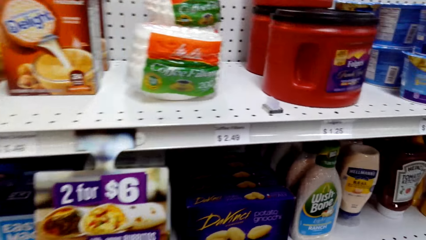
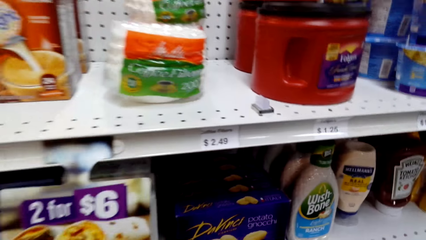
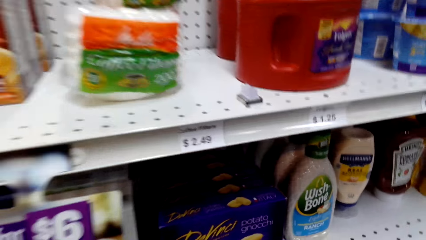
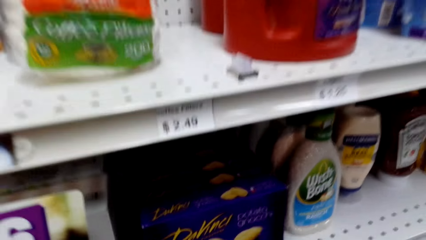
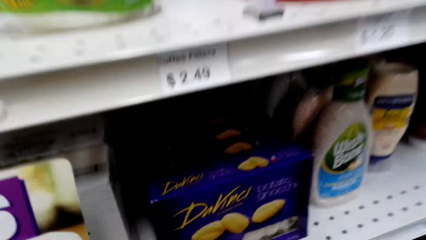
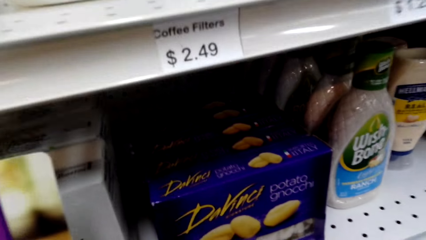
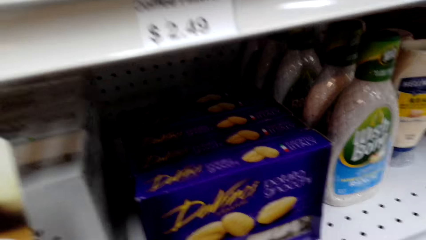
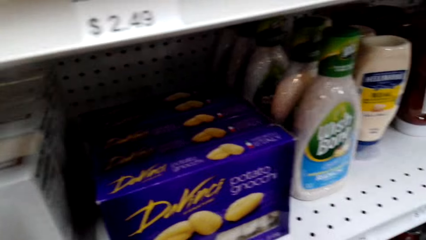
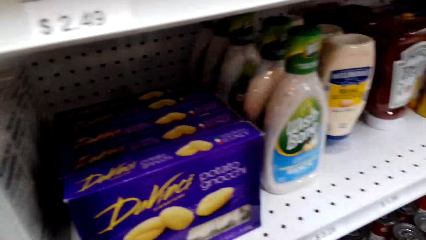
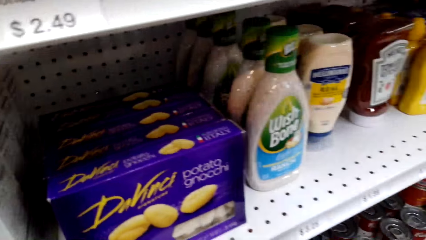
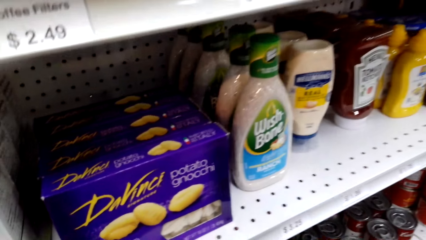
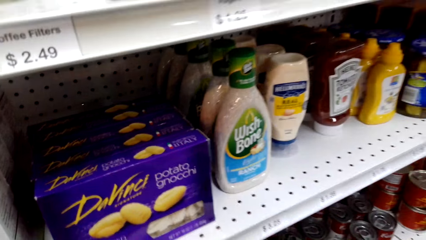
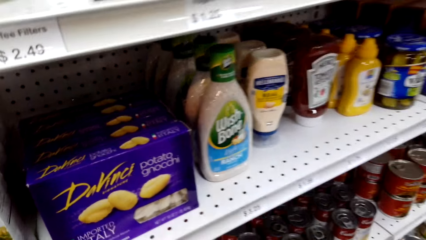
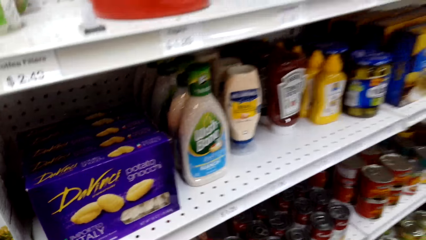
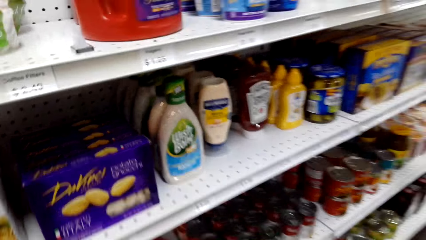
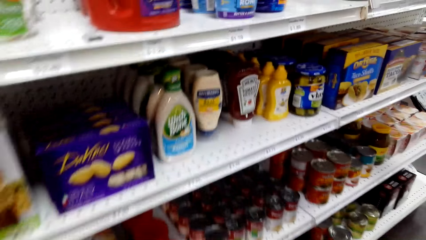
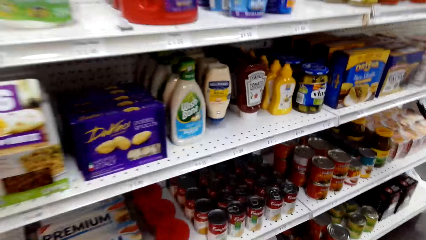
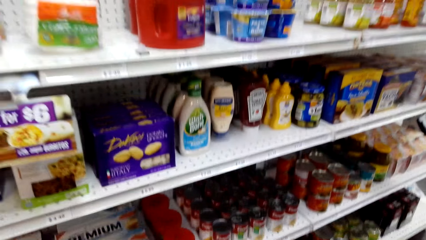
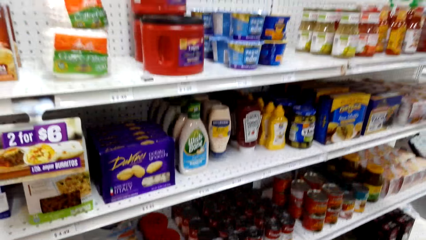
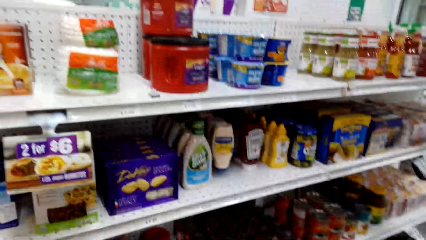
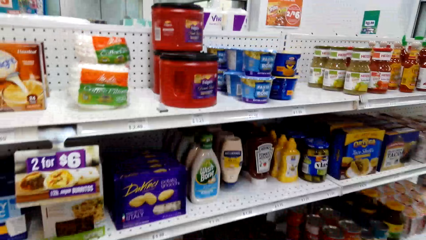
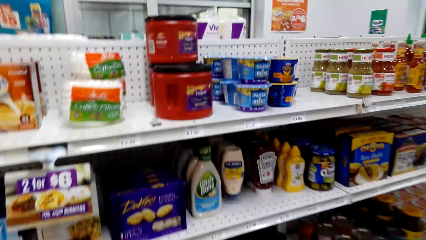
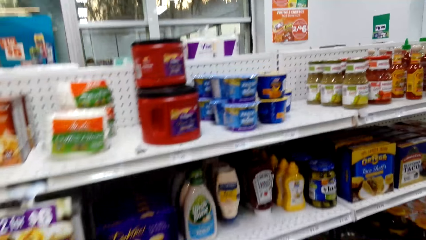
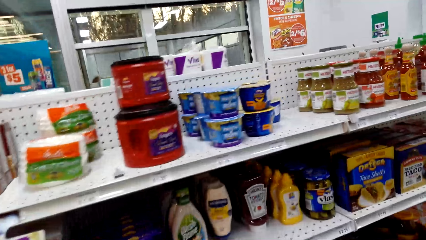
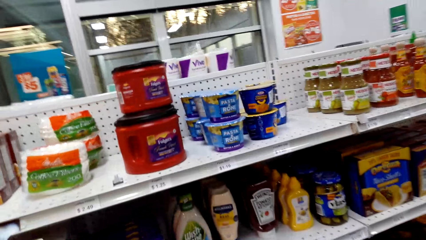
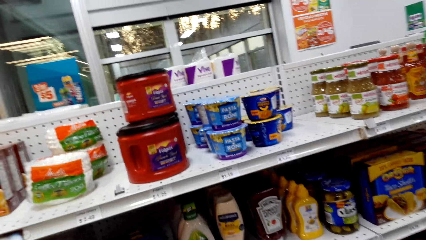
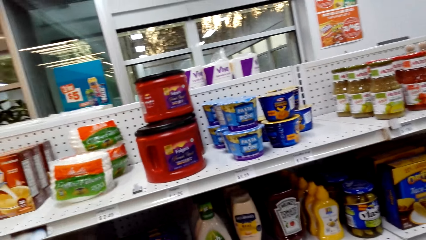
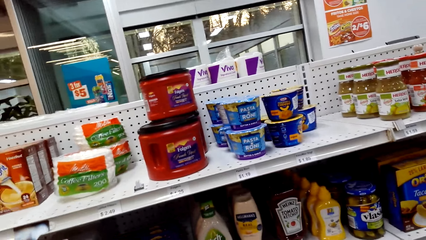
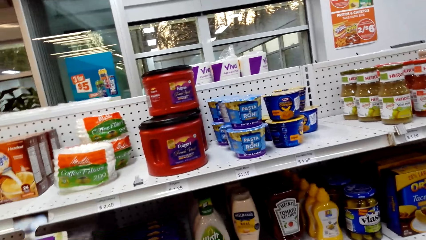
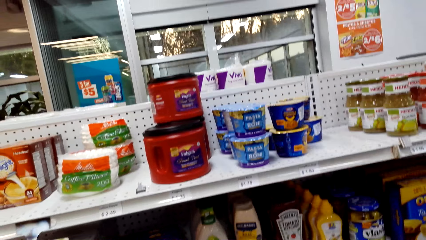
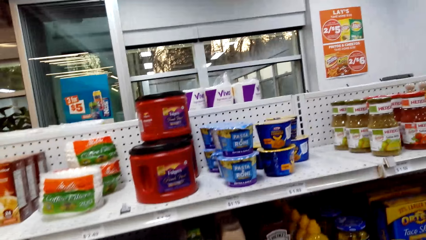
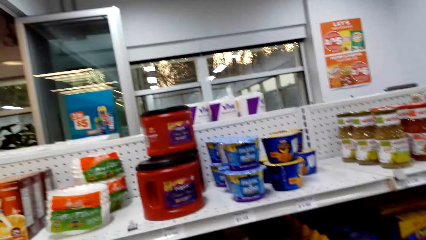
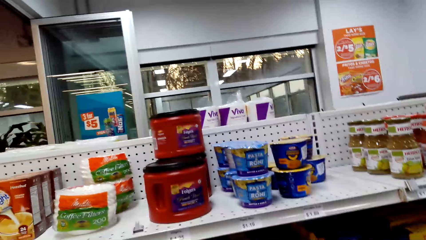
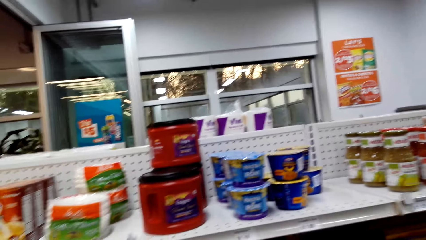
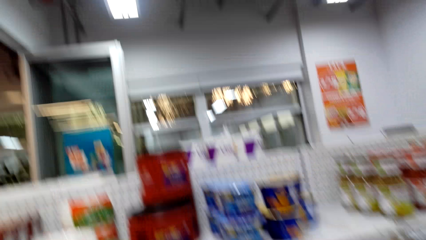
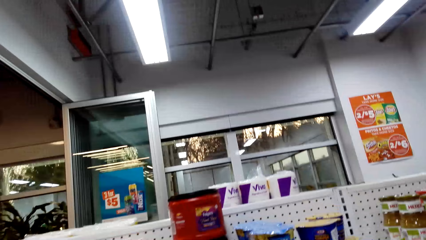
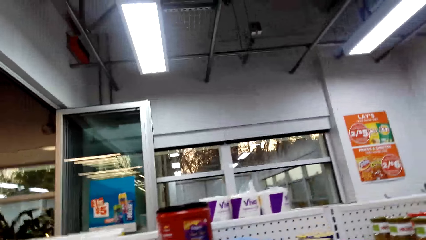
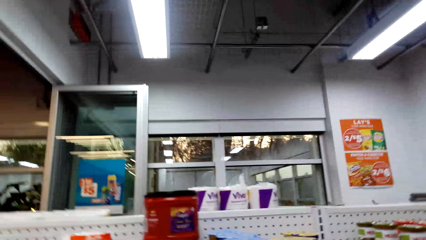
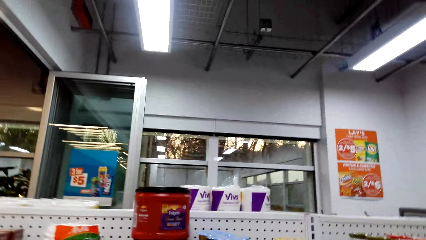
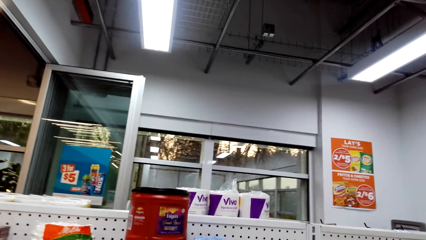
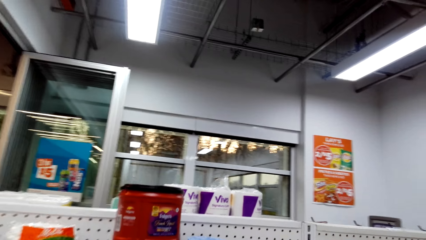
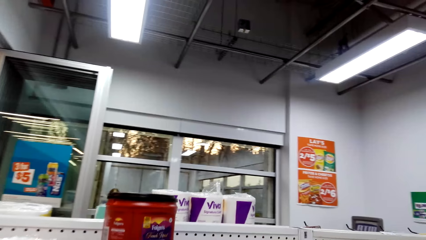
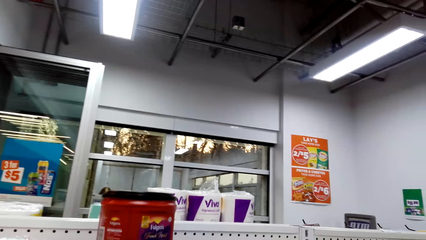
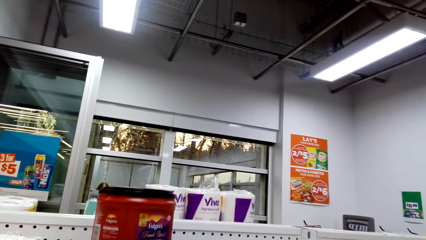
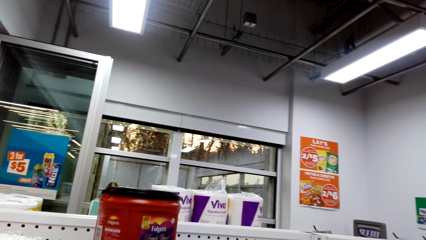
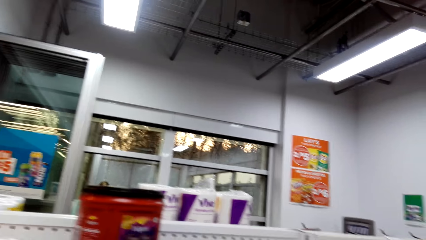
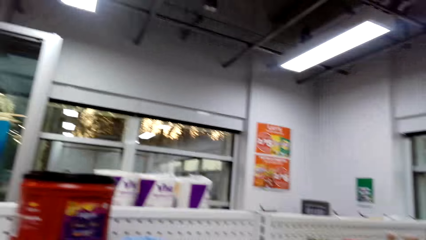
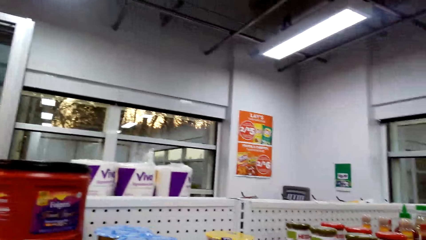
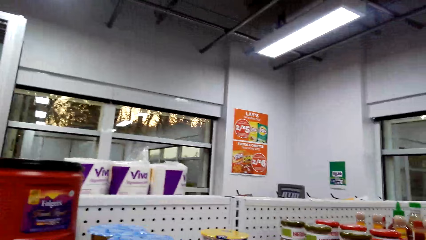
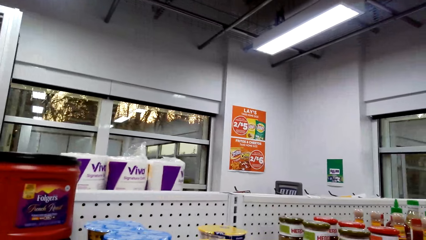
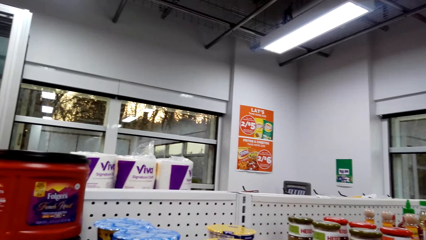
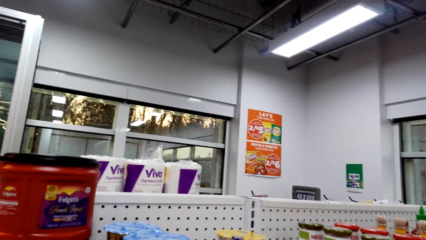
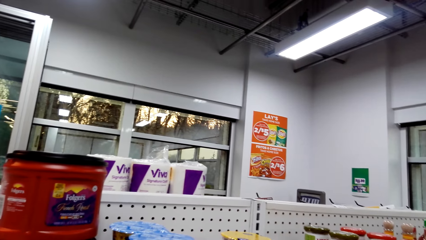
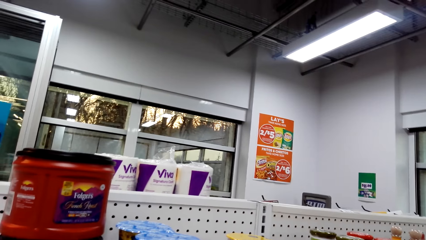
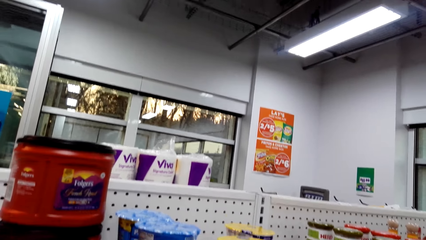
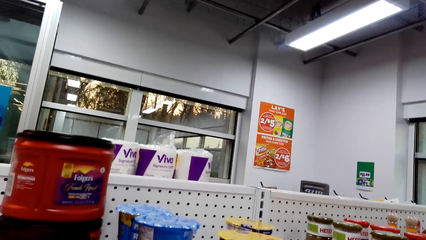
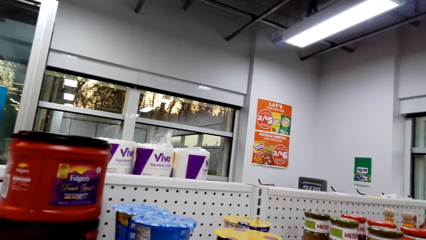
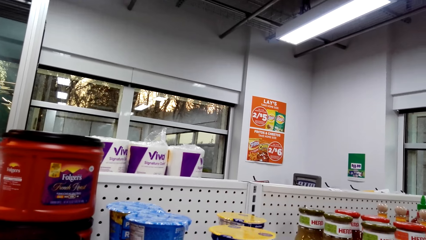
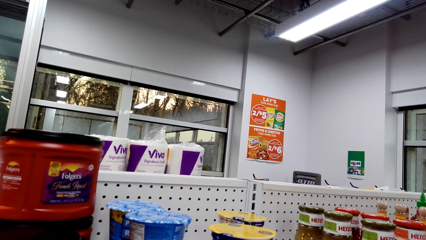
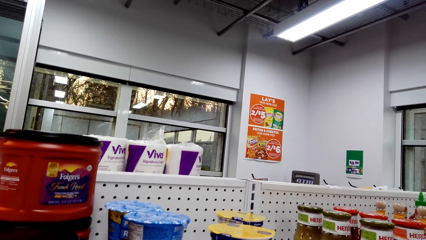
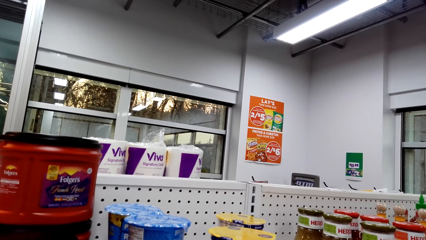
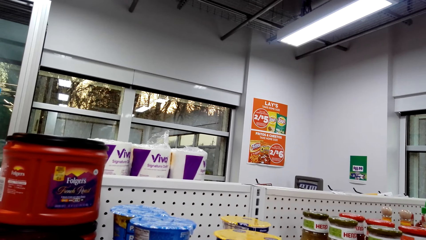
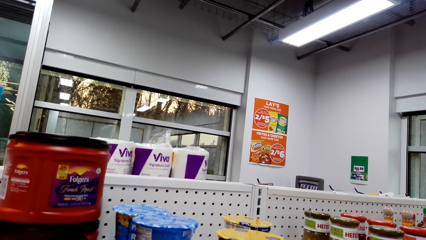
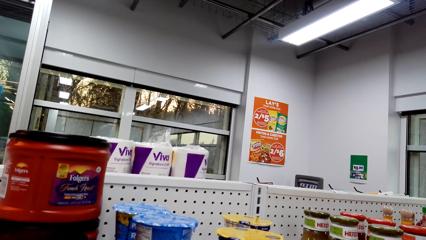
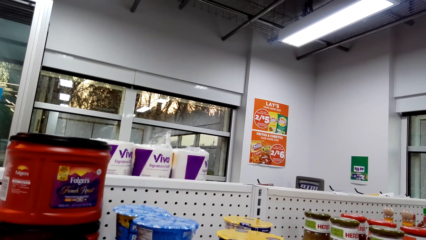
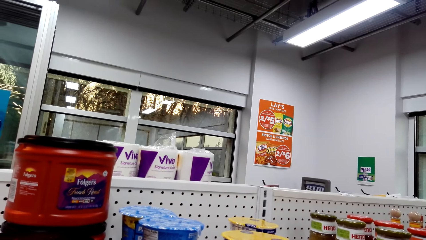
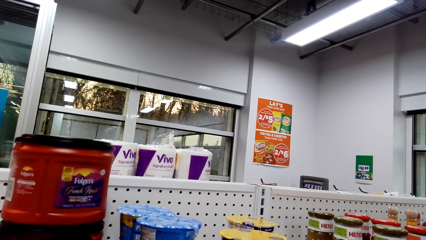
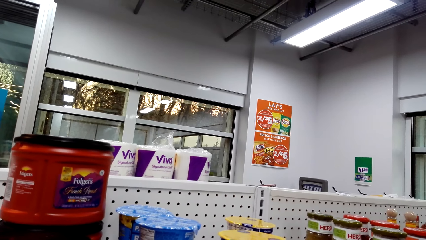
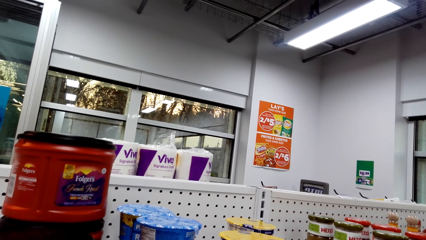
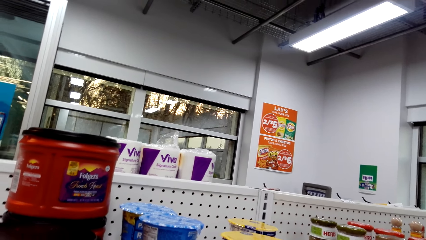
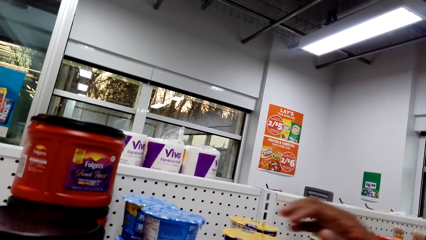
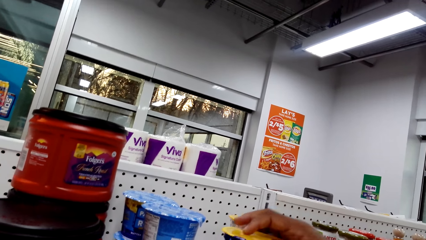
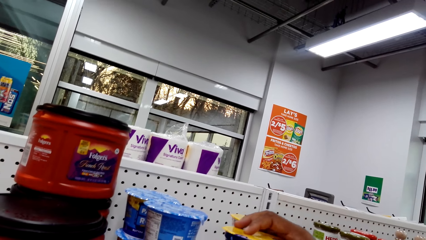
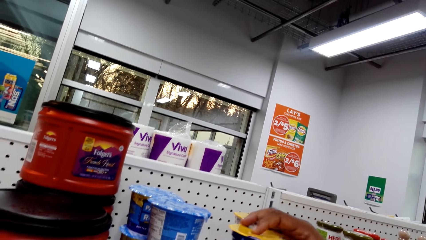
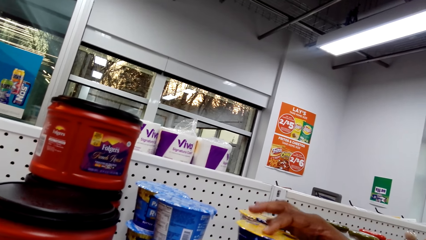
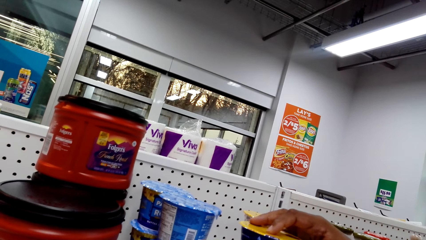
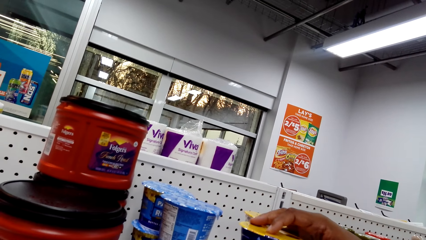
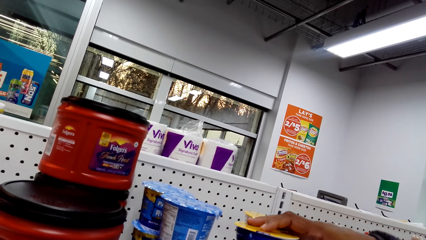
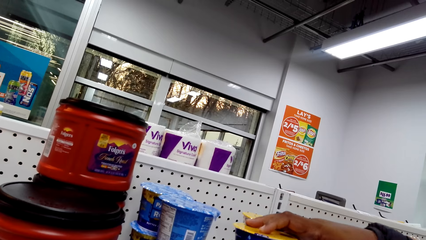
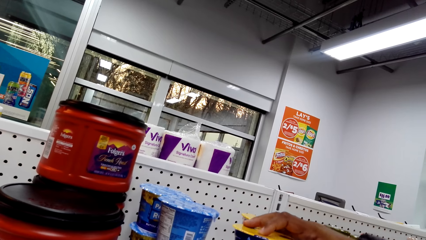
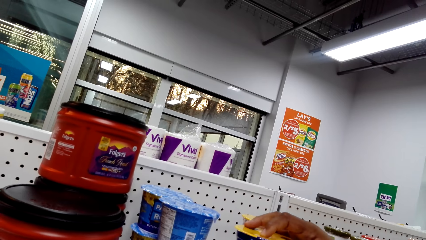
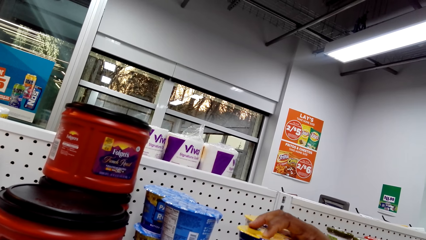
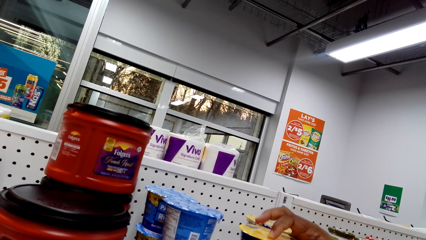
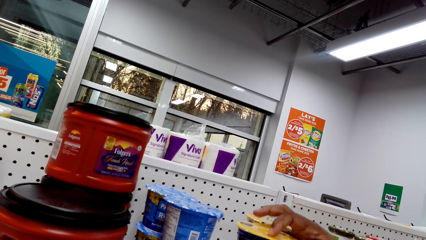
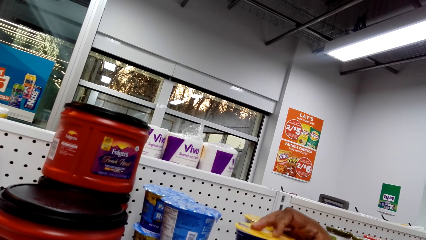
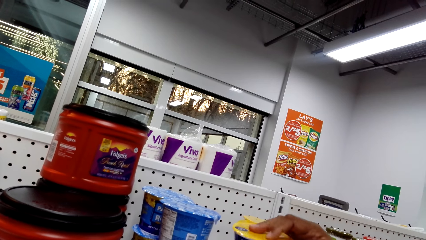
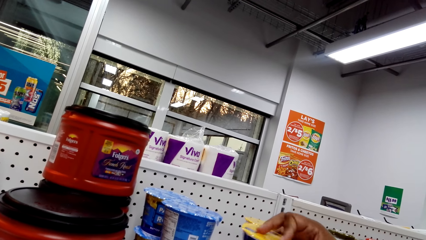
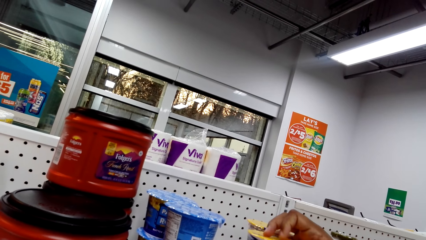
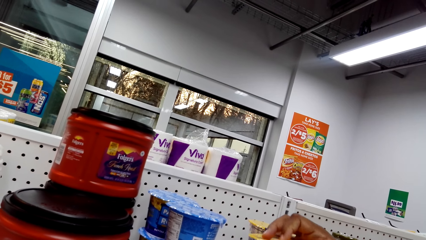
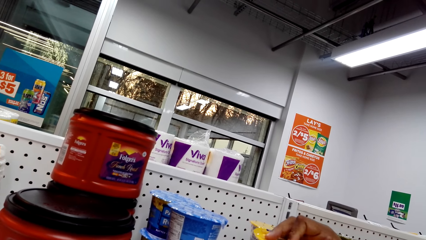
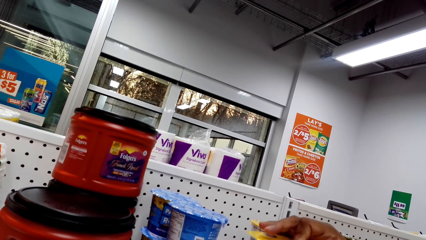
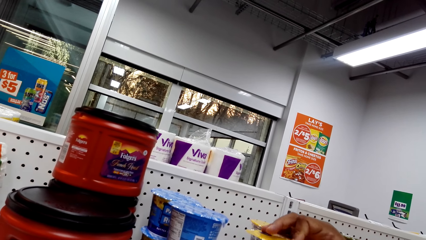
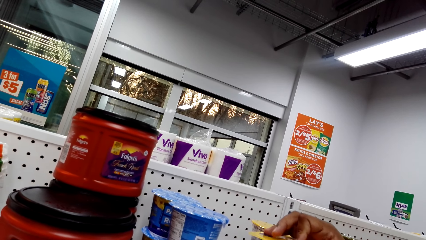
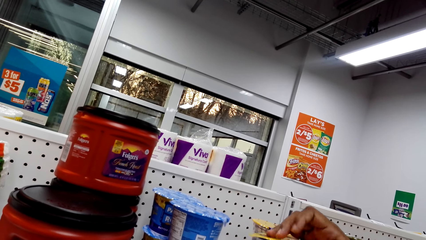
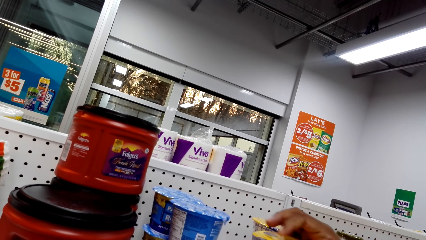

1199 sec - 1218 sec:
The camera wearer looks in the shelves. They look around. They shop in the supermarket. They touch the pasta roni. A person holds an item on the shelf.
